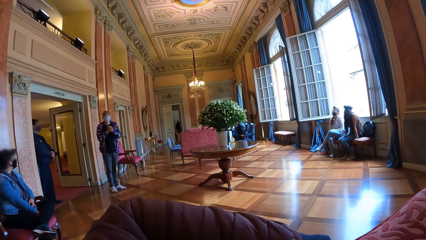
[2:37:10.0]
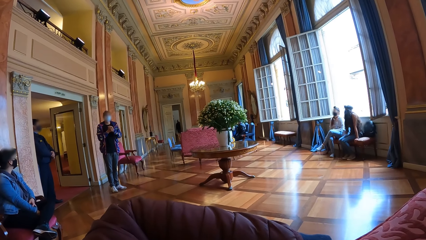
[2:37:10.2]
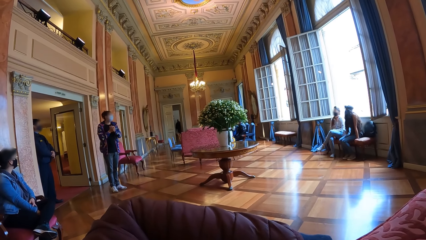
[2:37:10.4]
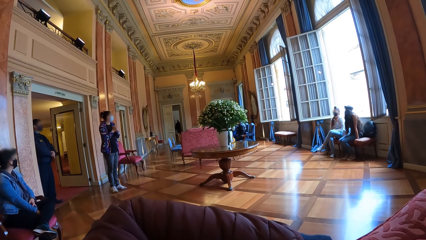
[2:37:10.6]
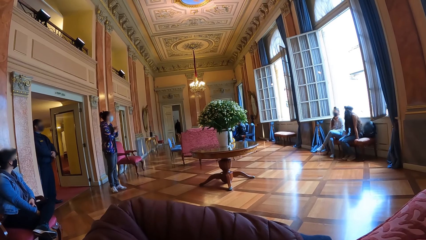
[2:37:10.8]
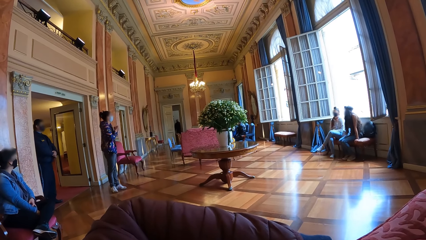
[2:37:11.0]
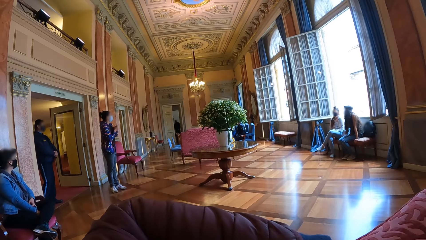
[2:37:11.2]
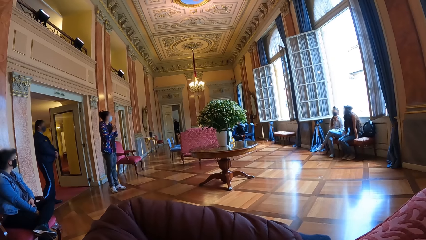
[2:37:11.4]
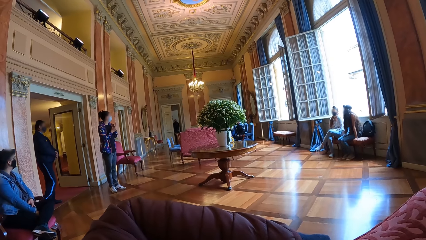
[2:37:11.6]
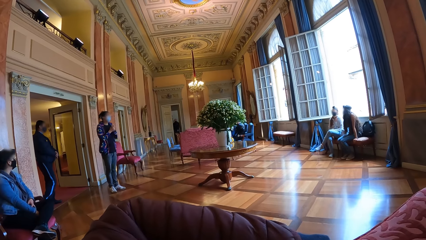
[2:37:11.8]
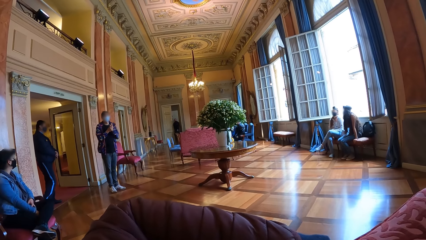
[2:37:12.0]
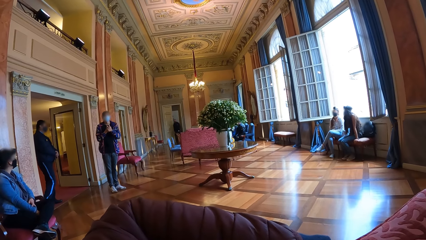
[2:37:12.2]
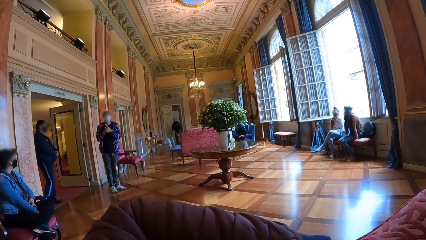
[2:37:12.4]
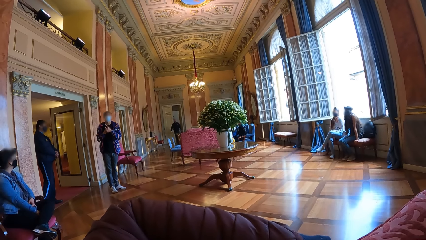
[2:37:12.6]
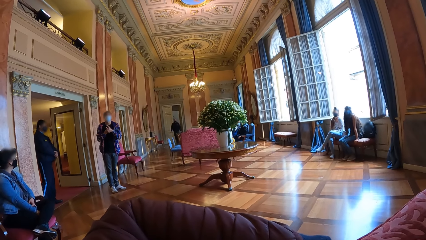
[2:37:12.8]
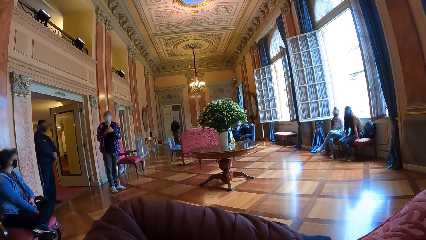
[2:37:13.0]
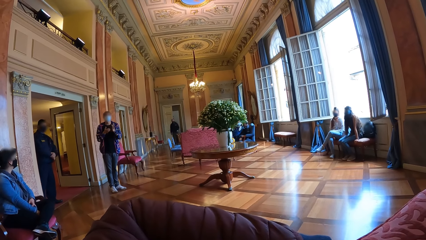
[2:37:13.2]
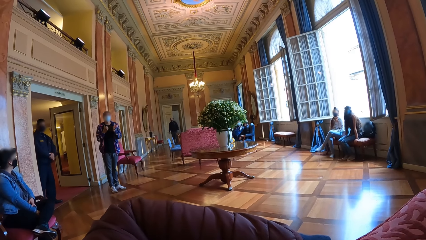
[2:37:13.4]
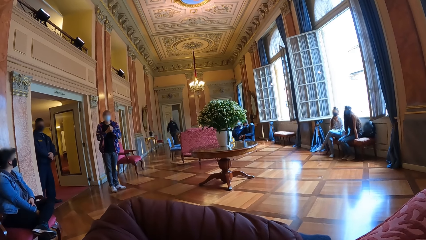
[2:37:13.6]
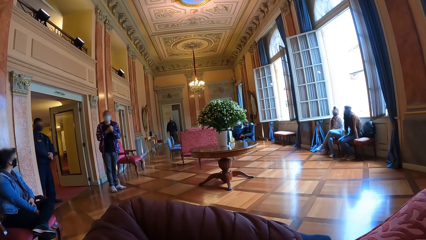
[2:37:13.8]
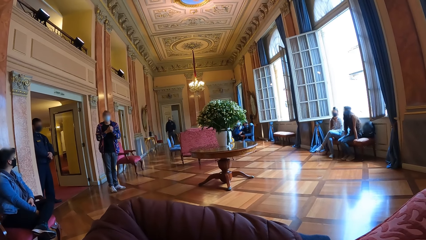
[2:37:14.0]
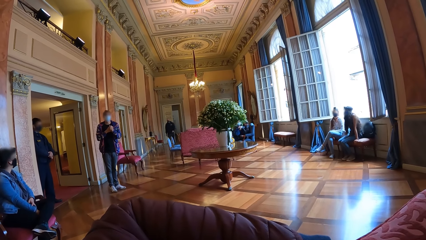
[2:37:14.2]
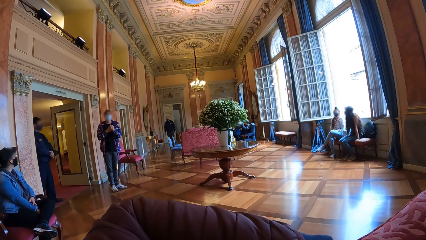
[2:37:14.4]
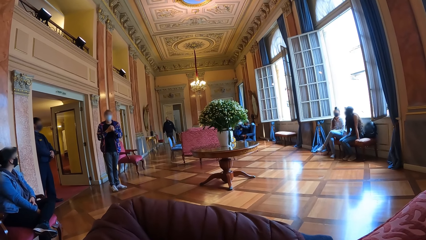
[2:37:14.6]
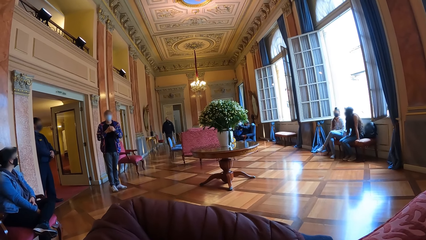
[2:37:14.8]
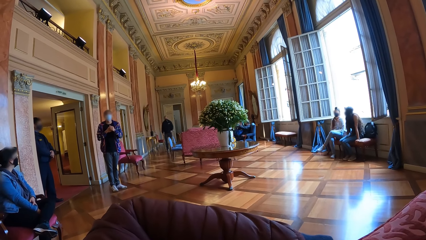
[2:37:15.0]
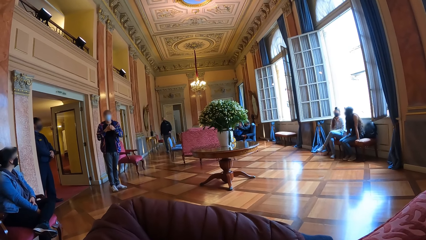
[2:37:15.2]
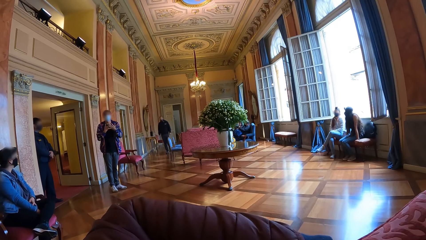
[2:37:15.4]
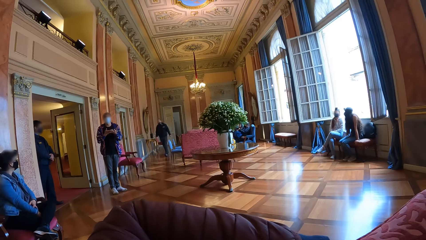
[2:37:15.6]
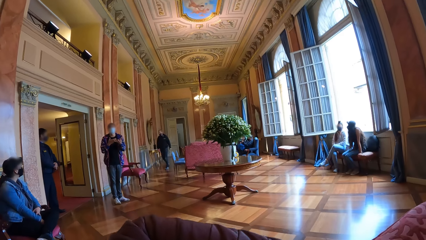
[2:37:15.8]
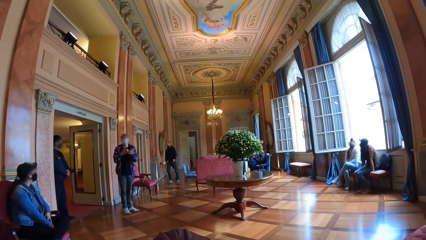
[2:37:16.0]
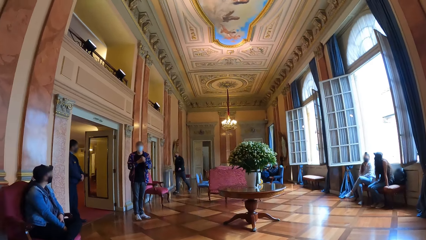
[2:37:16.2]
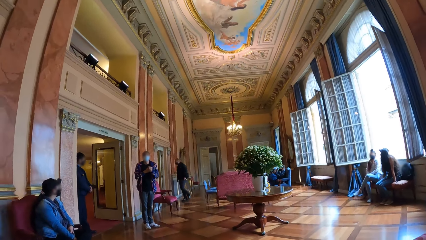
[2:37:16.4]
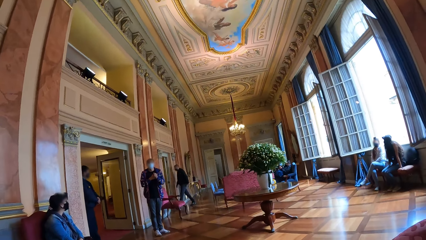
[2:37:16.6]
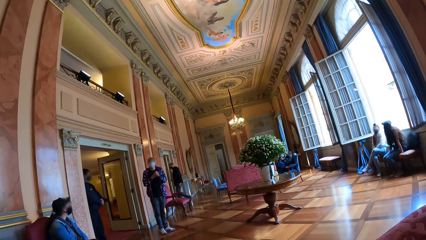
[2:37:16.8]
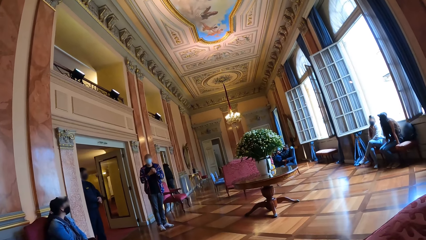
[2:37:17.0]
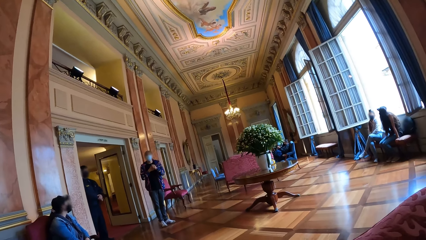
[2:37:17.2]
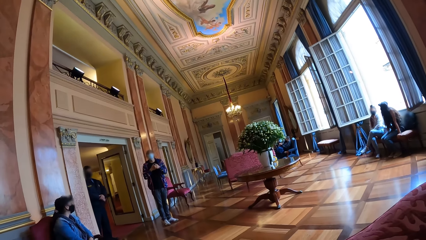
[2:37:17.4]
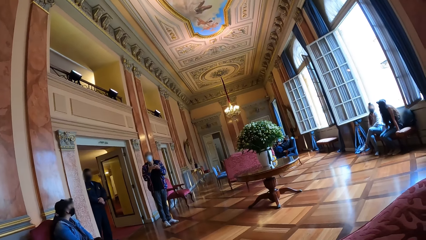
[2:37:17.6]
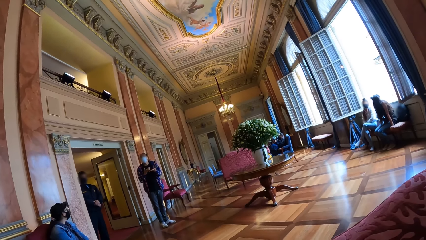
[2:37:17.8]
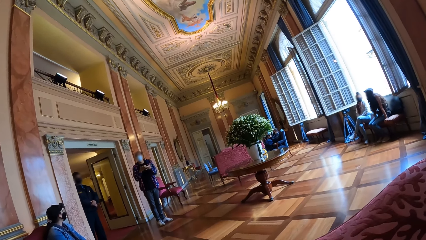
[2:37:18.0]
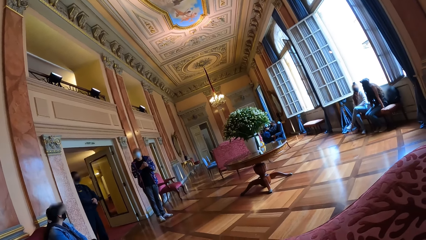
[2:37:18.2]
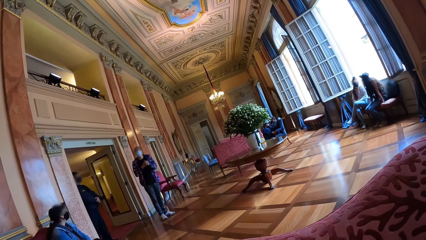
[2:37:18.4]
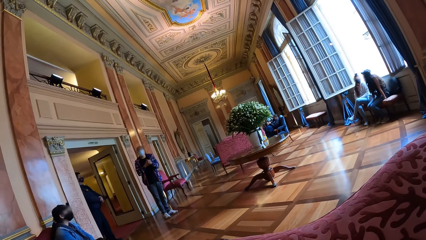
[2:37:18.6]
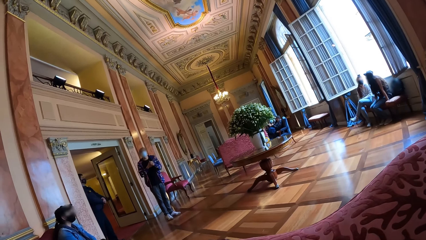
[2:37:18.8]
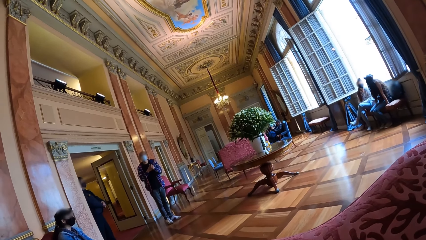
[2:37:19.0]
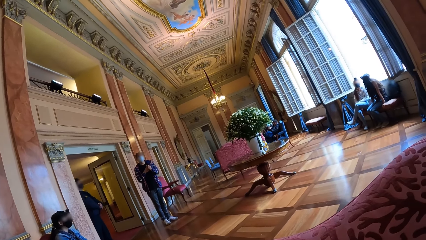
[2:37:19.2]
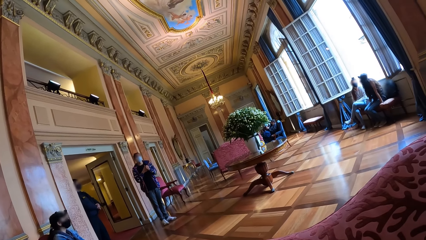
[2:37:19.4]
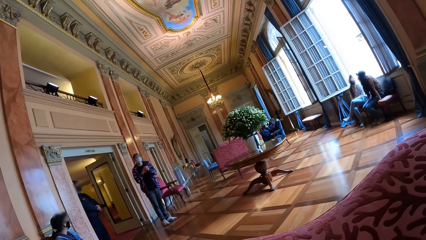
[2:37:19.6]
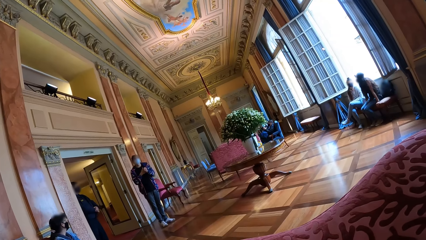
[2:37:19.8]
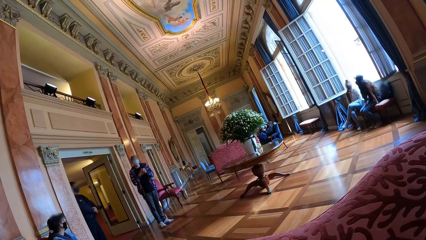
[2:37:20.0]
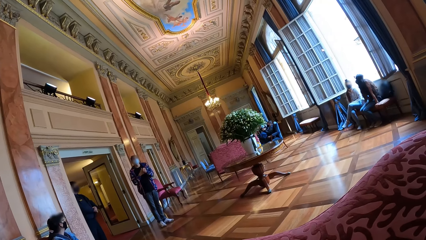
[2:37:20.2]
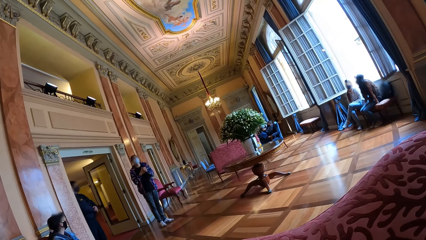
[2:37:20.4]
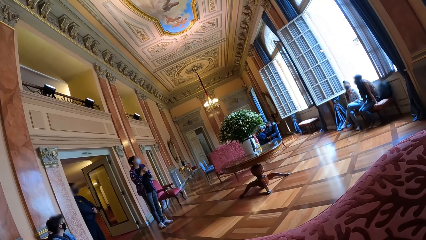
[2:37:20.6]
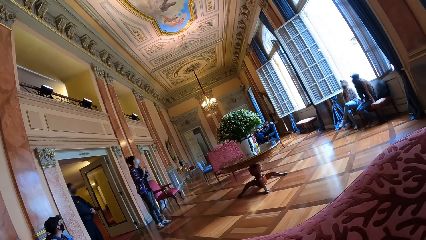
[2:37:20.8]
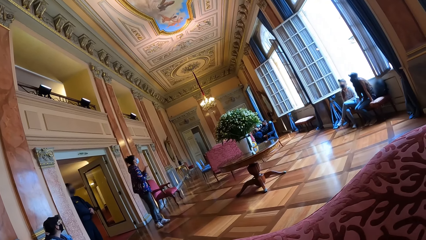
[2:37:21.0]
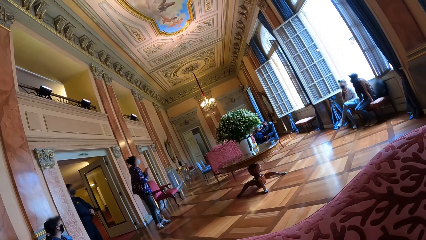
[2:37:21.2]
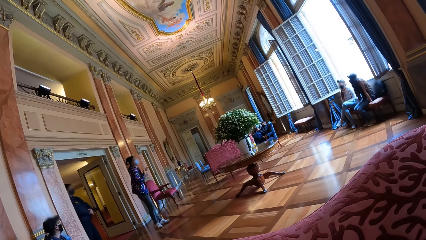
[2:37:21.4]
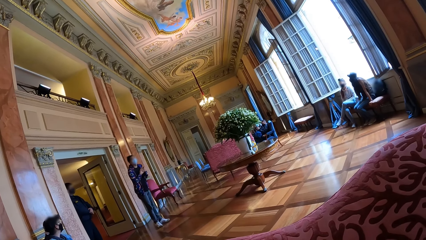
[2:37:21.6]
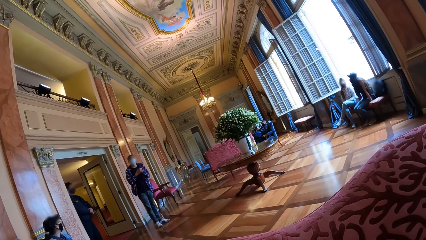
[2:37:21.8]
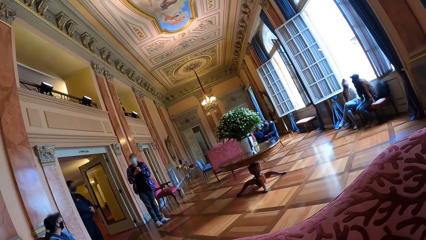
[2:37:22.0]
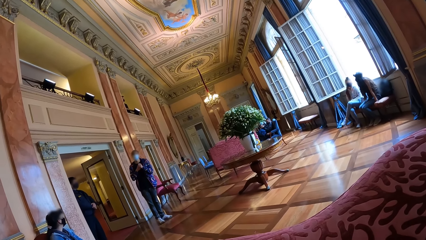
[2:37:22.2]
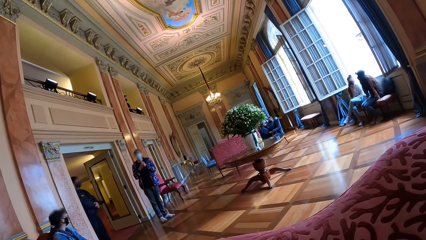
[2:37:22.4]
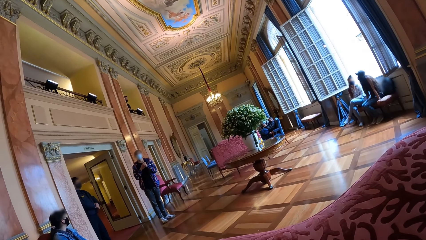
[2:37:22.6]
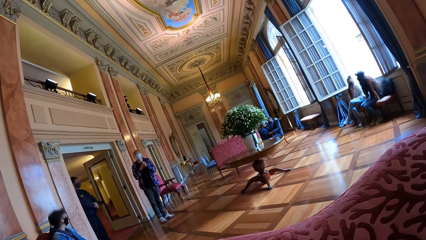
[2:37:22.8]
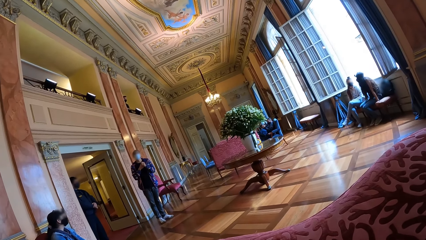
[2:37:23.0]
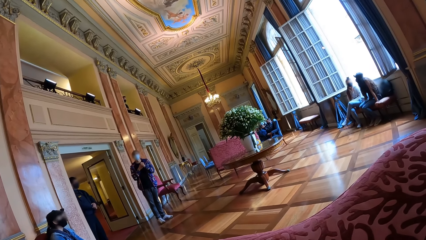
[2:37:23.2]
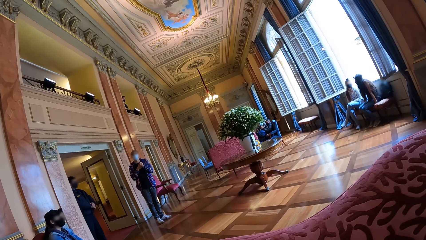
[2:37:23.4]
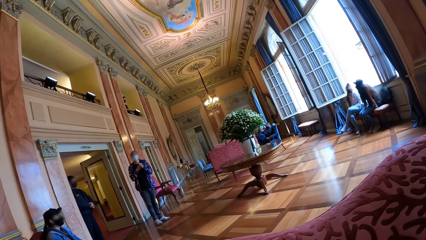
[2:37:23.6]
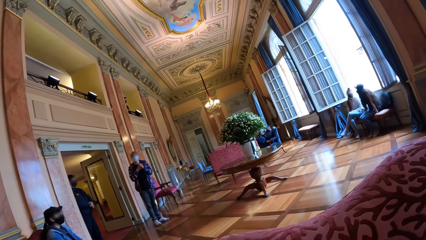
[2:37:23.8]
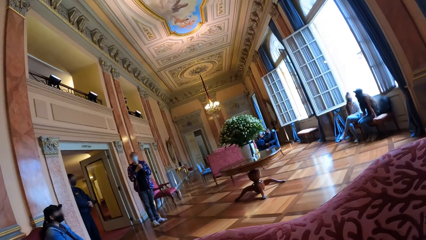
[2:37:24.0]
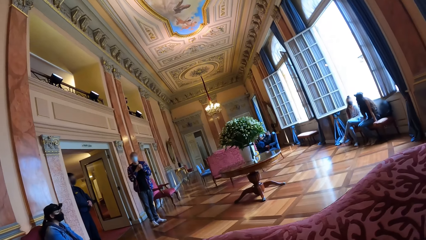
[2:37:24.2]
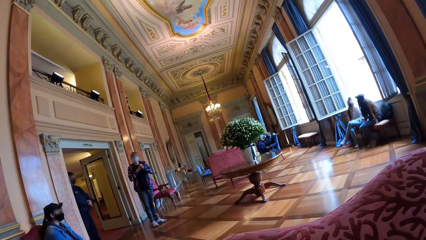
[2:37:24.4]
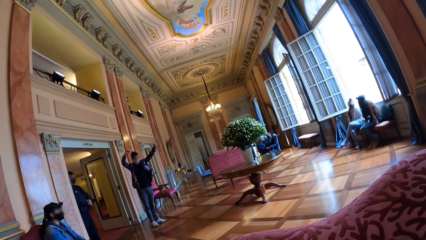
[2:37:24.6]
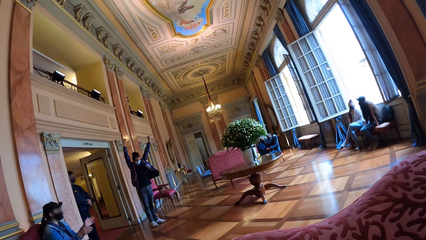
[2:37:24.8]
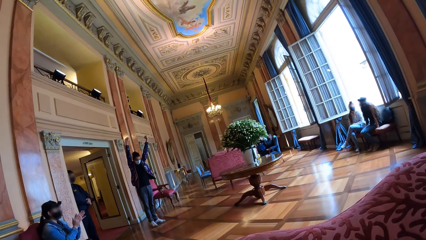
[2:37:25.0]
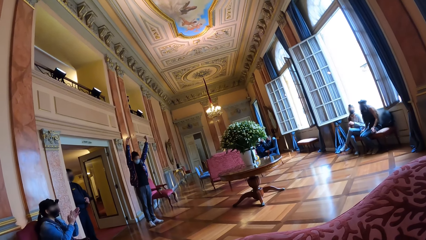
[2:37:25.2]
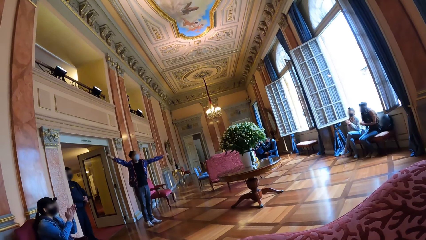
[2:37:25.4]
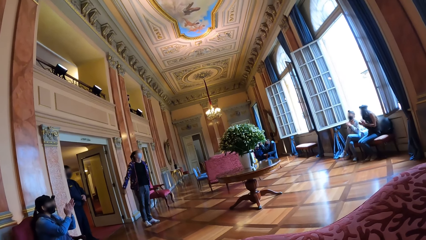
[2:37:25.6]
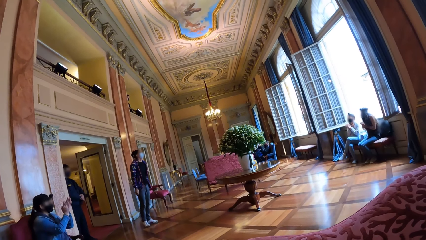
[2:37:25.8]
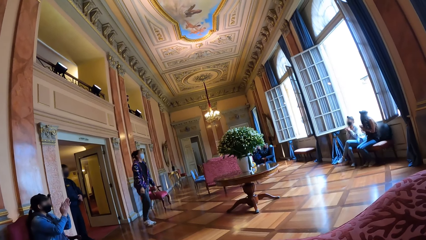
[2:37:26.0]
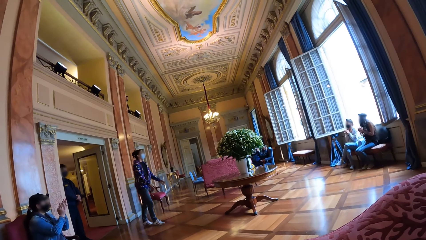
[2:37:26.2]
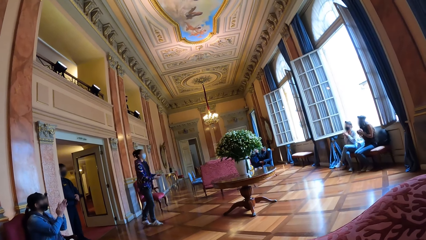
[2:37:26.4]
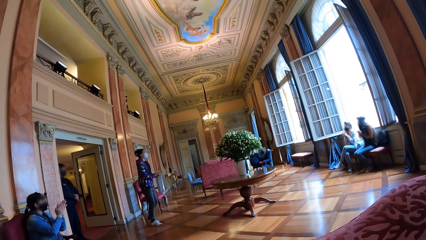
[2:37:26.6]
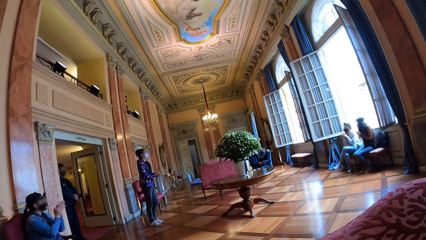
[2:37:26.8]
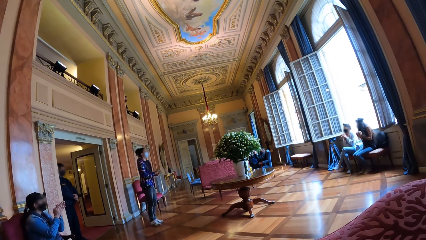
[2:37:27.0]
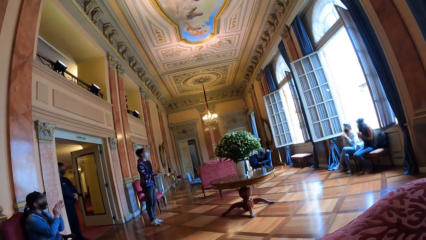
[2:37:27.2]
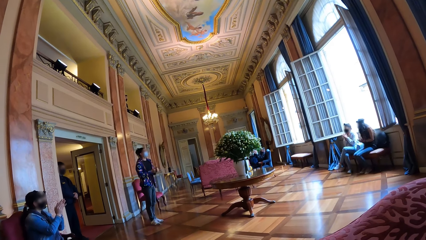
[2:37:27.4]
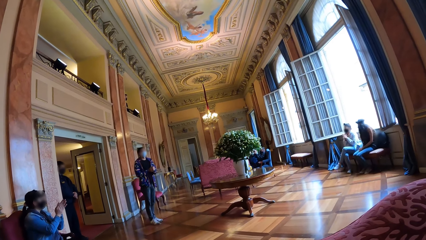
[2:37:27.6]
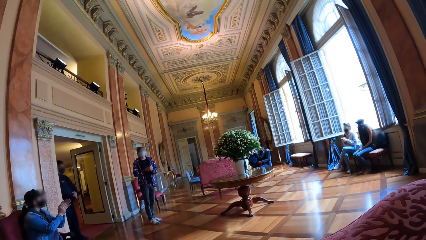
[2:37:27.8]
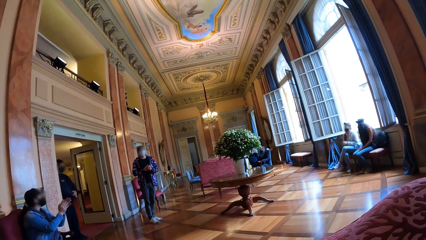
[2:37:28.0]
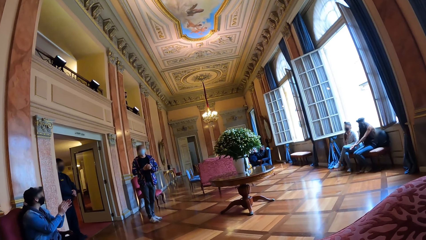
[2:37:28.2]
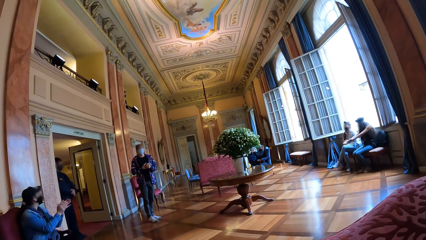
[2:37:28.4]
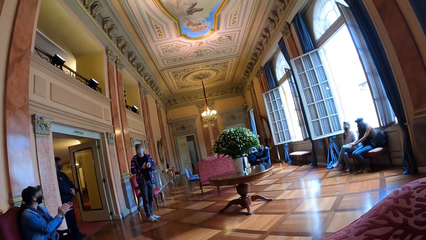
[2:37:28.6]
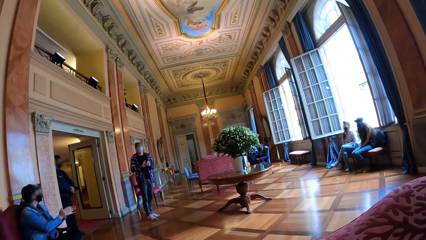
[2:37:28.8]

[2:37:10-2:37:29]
A person walks around the room. Another person talks with the people around the room.
